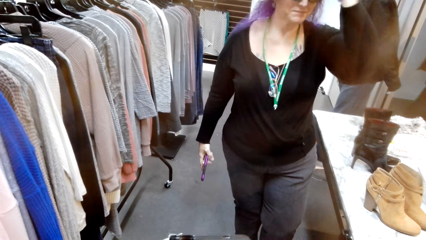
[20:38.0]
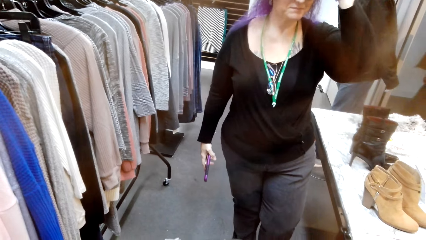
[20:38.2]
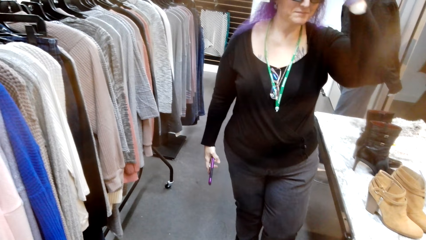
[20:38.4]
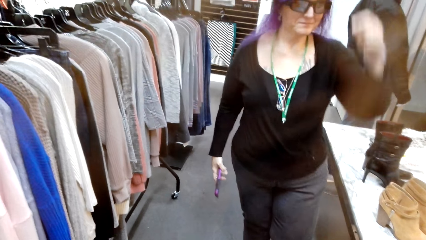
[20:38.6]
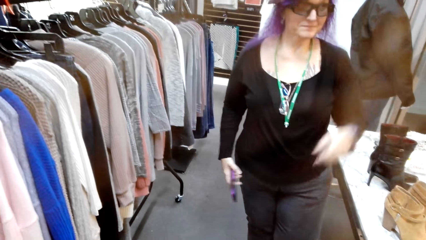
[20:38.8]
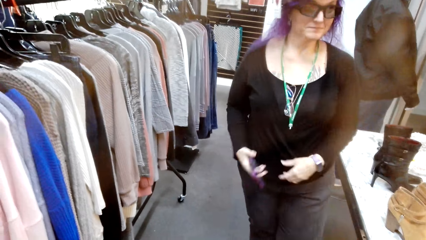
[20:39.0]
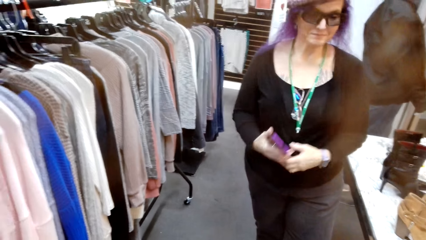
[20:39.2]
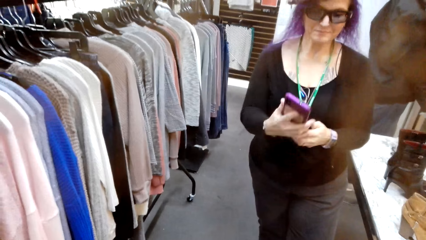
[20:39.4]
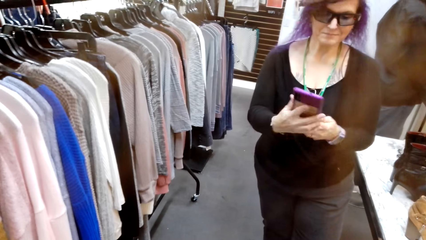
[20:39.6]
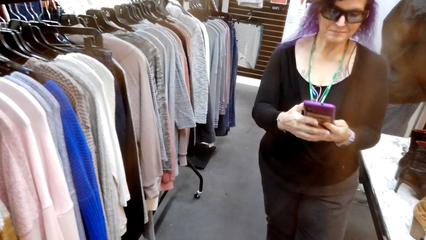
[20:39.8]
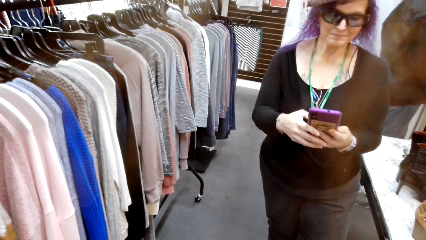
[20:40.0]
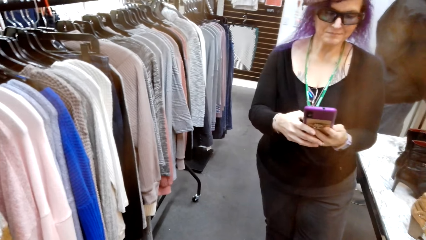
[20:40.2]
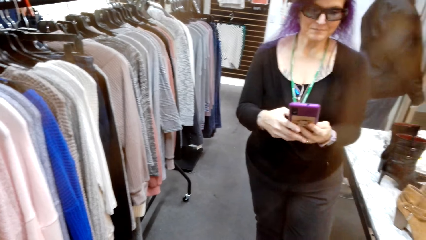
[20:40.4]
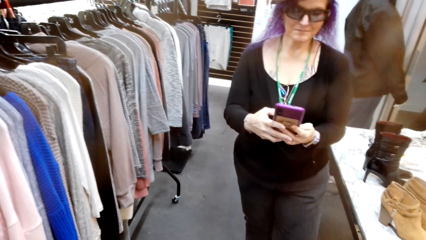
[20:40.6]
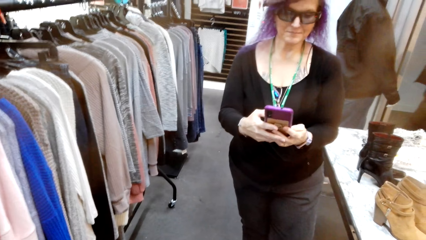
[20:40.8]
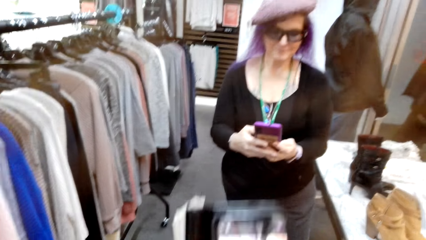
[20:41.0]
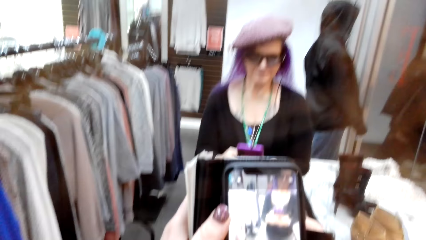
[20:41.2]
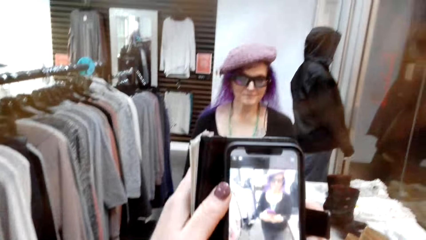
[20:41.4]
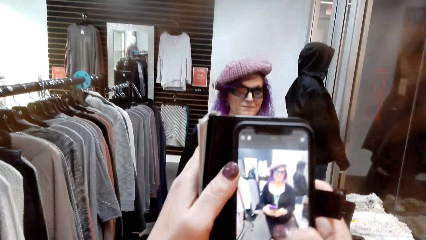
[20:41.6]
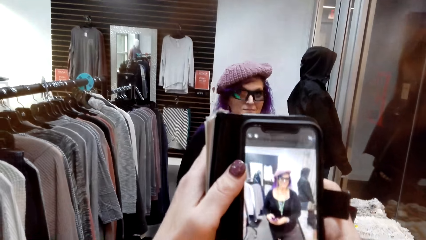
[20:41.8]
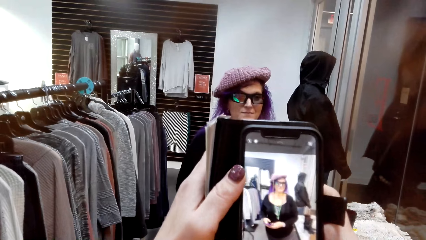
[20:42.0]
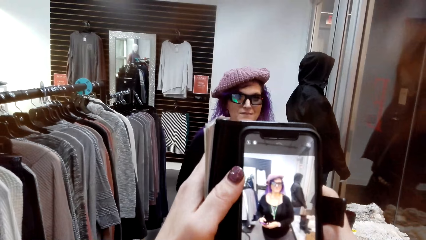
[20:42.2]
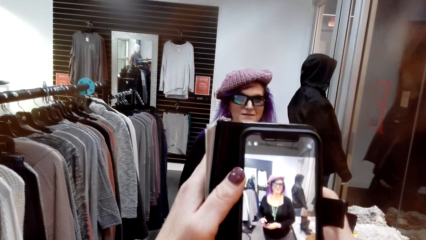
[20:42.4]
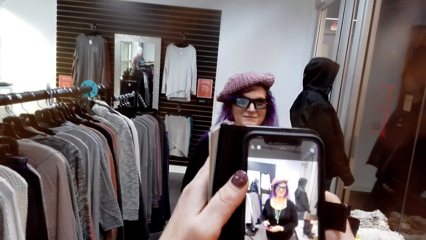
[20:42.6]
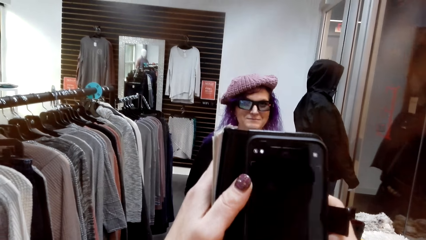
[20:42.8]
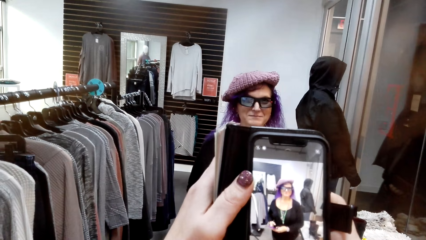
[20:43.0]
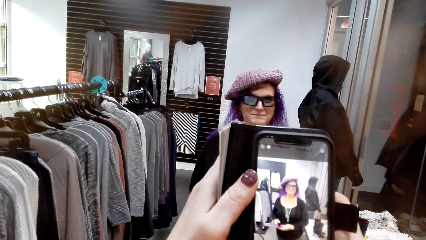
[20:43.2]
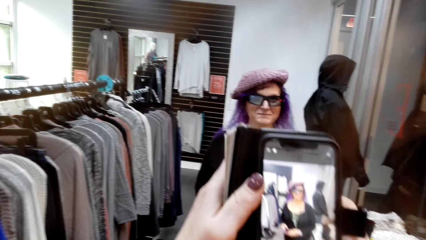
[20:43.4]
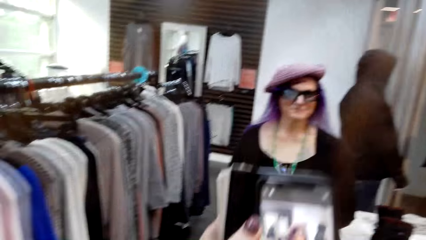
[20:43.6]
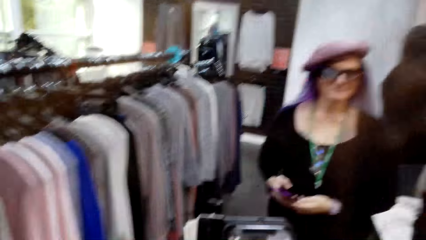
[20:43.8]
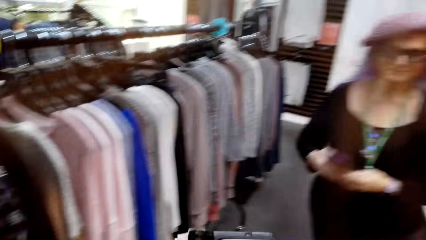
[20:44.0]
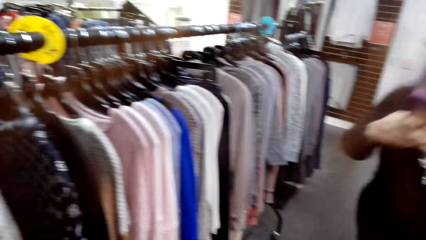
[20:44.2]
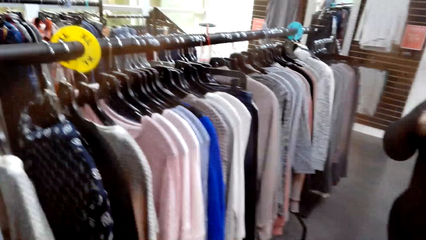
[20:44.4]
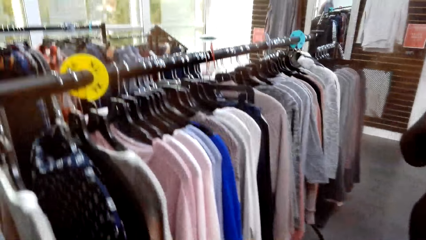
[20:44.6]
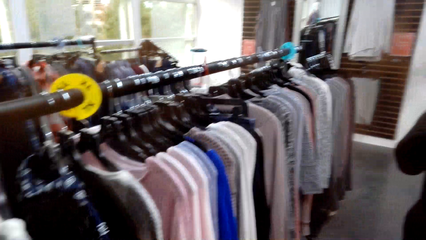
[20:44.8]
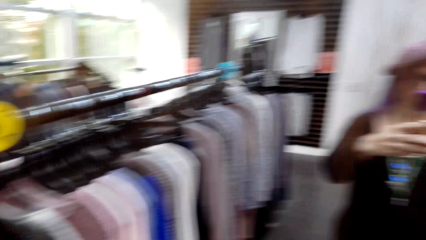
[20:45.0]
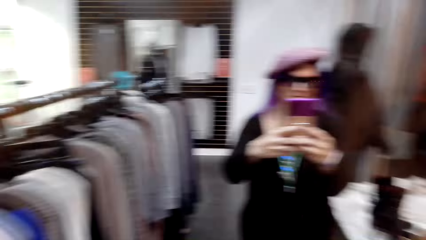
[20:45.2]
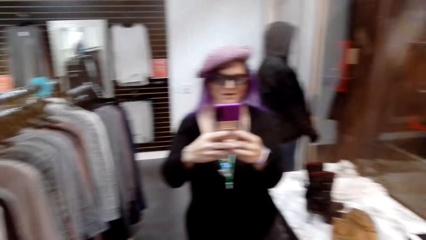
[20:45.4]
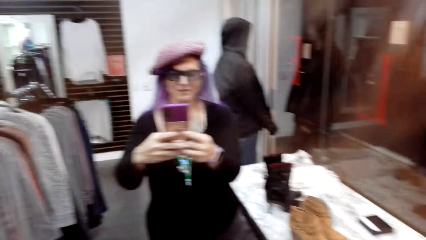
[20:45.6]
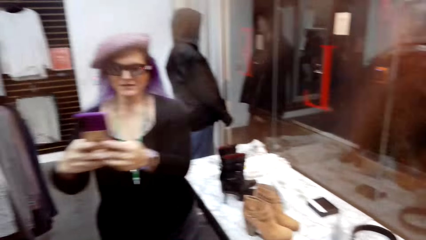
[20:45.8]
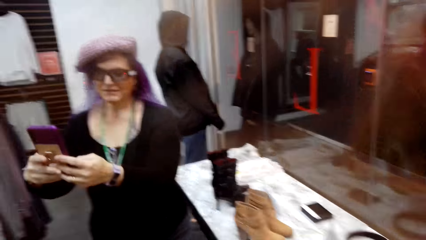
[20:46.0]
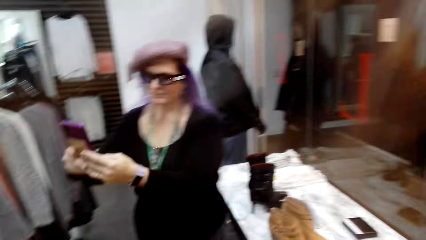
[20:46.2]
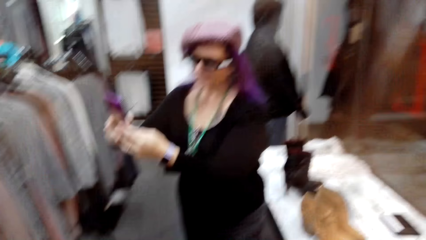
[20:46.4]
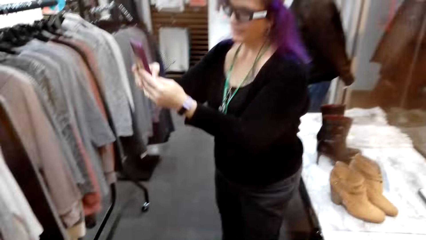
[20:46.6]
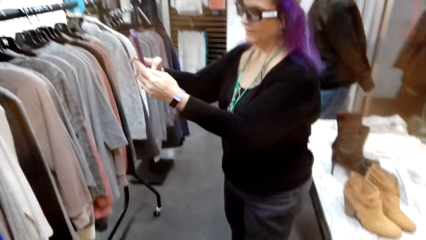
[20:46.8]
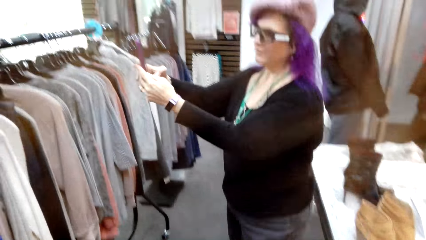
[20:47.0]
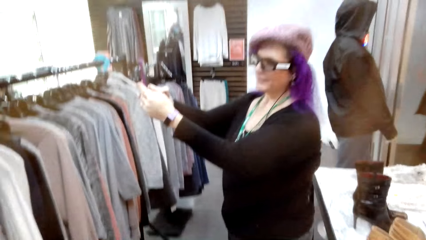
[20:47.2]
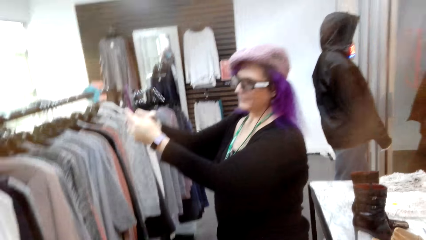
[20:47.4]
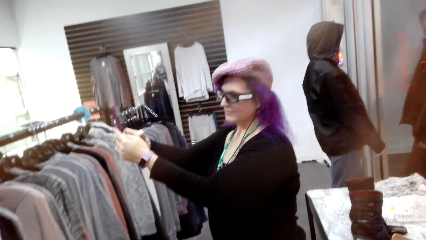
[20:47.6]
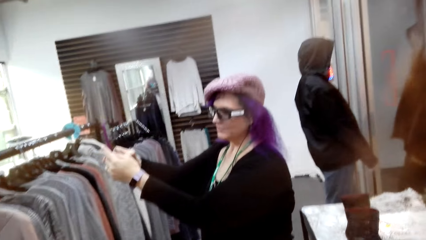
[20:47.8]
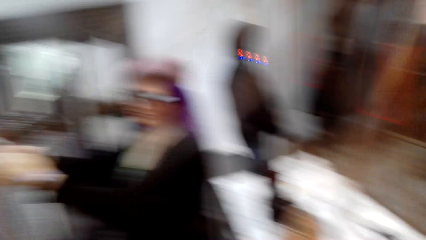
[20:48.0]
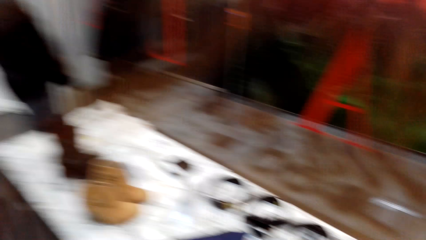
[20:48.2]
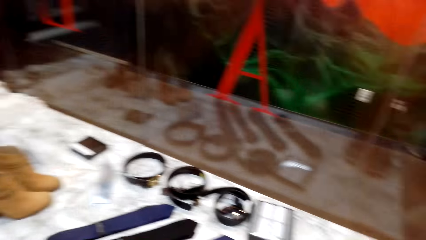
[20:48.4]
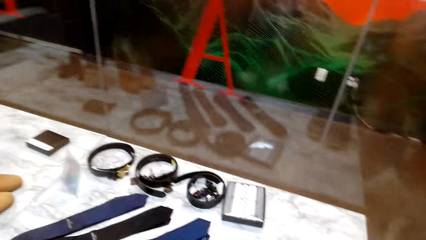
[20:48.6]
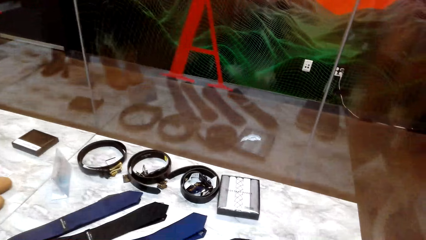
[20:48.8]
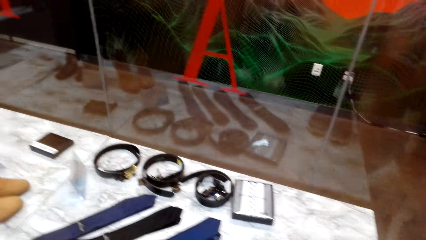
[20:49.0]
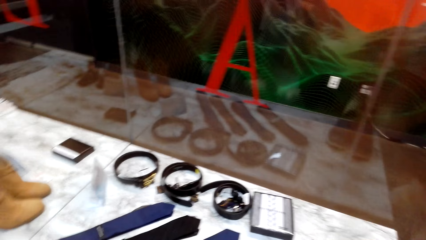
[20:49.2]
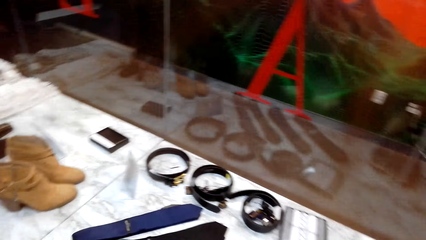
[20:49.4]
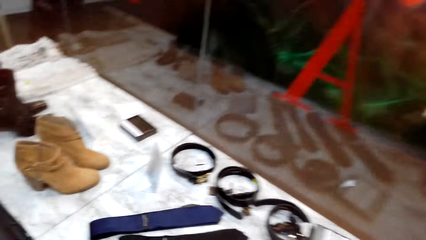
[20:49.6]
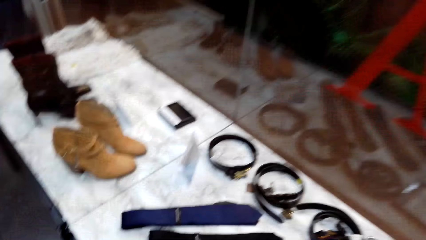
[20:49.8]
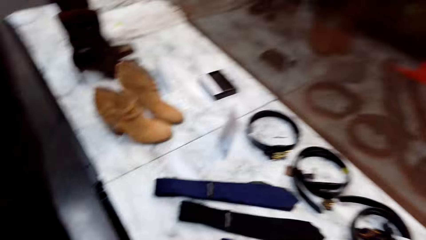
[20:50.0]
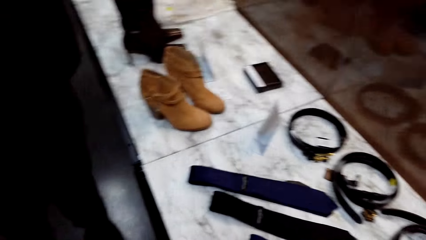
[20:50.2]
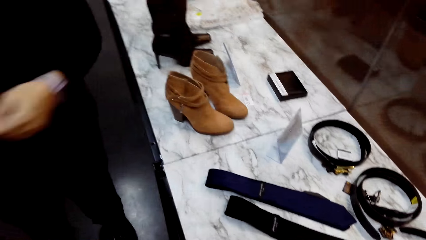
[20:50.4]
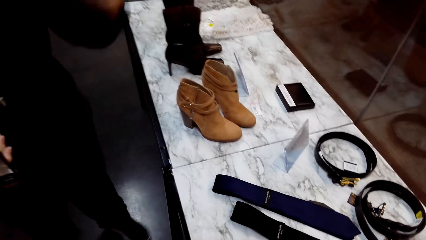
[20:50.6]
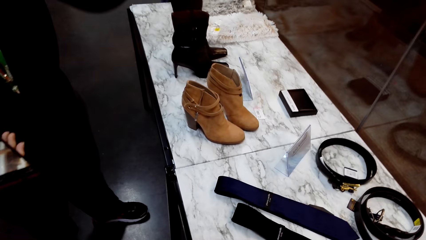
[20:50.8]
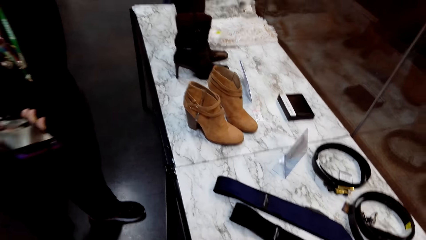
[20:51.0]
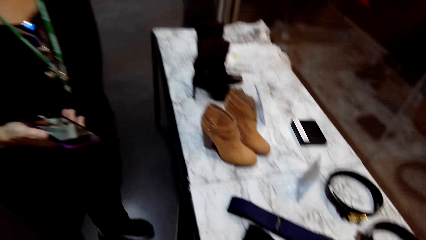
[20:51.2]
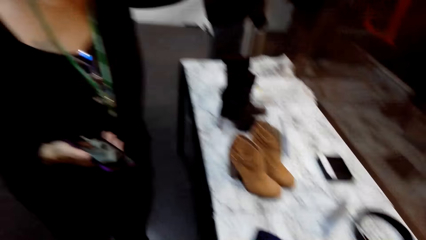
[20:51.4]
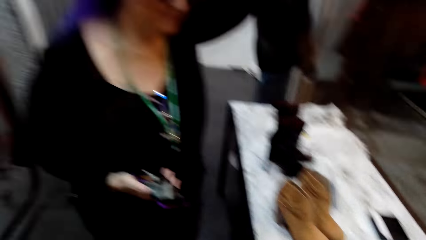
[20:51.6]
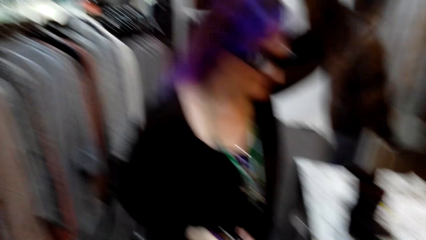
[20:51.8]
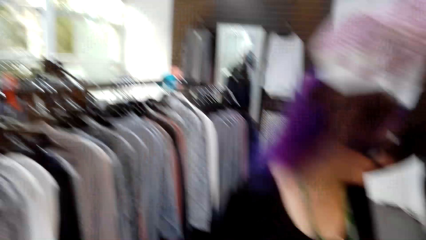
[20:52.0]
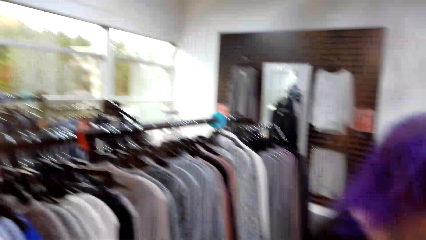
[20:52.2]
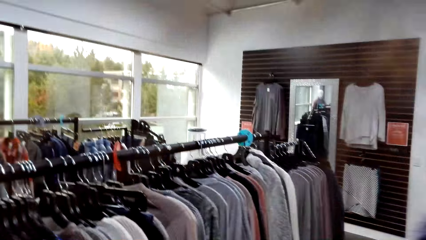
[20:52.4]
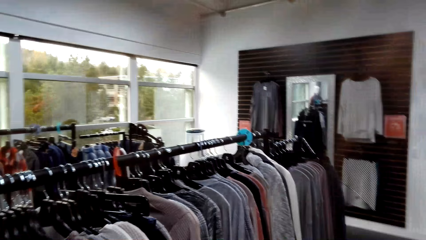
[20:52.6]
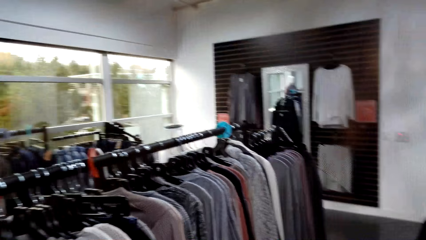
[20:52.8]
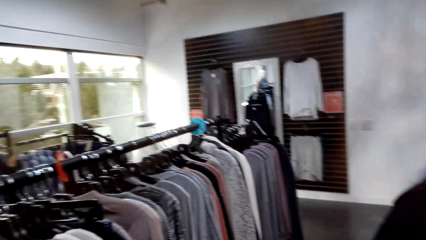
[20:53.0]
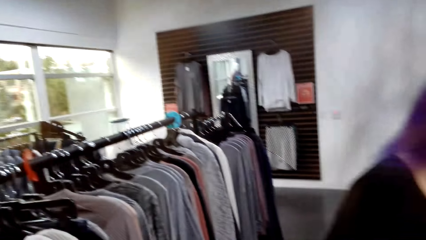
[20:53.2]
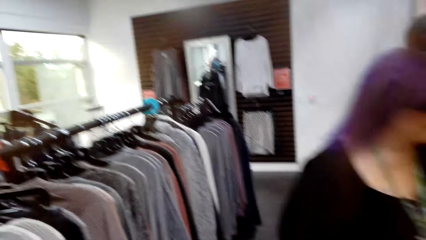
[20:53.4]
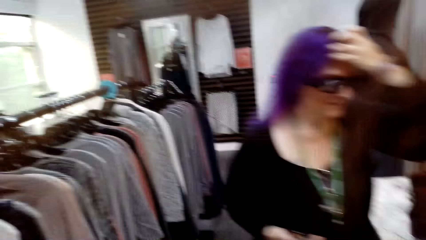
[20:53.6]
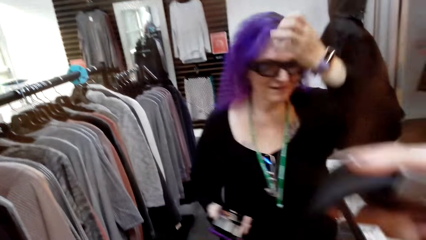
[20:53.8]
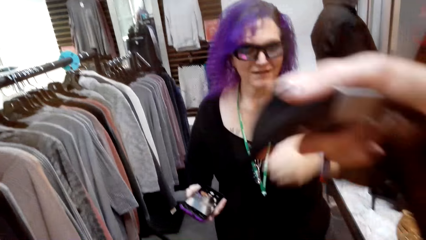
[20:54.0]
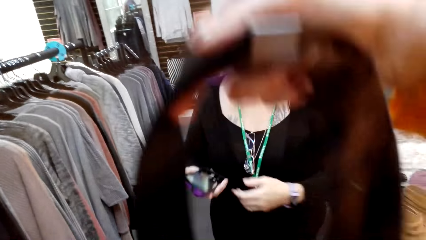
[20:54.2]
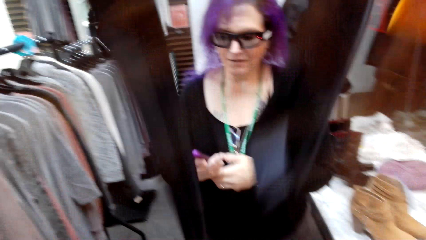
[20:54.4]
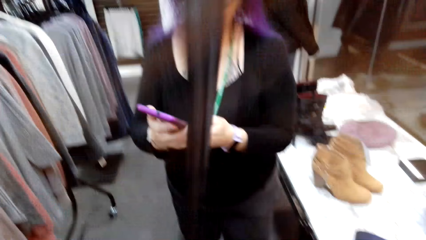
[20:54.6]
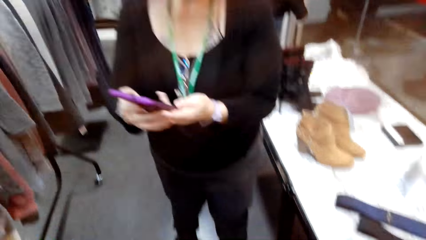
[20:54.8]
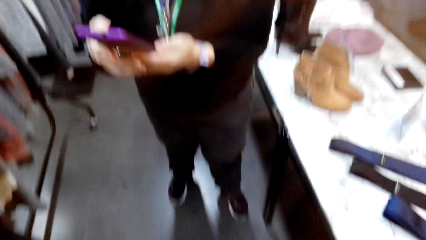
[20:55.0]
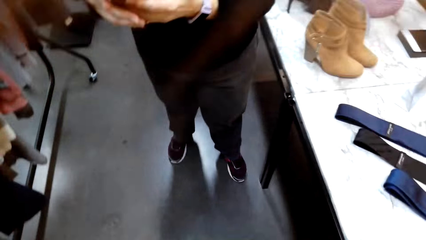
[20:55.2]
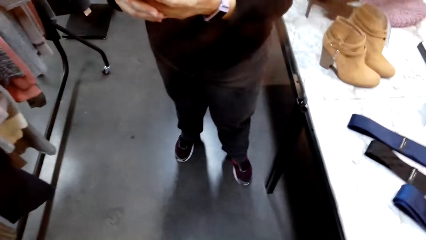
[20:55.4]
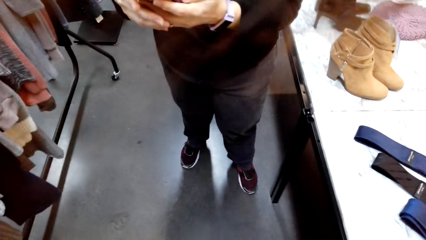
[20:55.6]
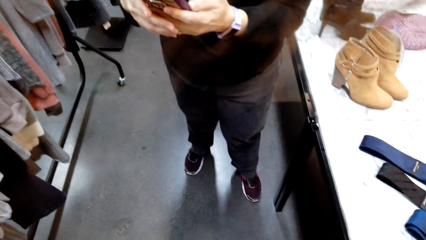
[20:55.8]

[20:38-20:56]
A woman holds her hair with her left hand. The camera wearer speaks to the woman. The woman looks at her phone and dials her phone. The camera wearer lifts her phone. They look at her phone, take pictures of the woman, speak to the woman, and put her phone down. The woman lifts her phone and holds the phone with both hands. The camera wearer looks at the woman. The woman looks at her phone, speaks to the camera wearer, looks at her phone, and lifts her phone. The camera wearer looks around the clothing shop. They look at items on display, speak to the woman, look at the woman, hold a tie, and lift a black cloth. The woman looks at her phone and speaks to the camera wearer.
